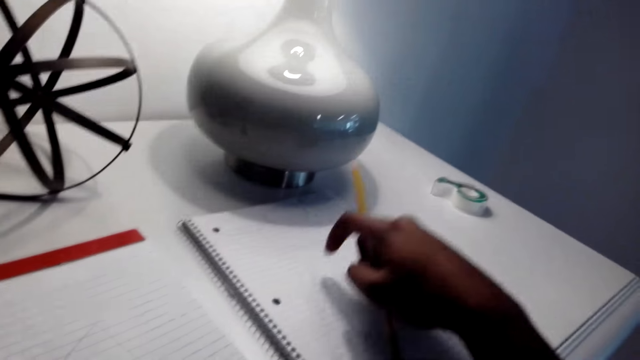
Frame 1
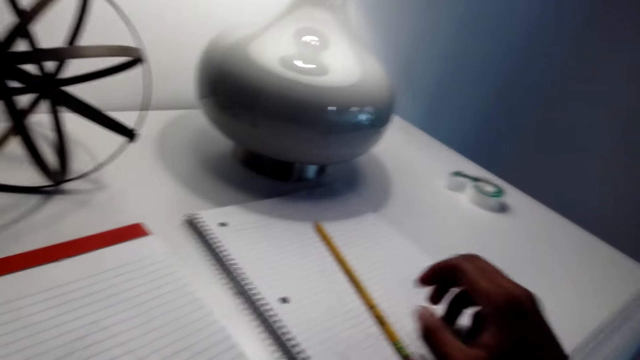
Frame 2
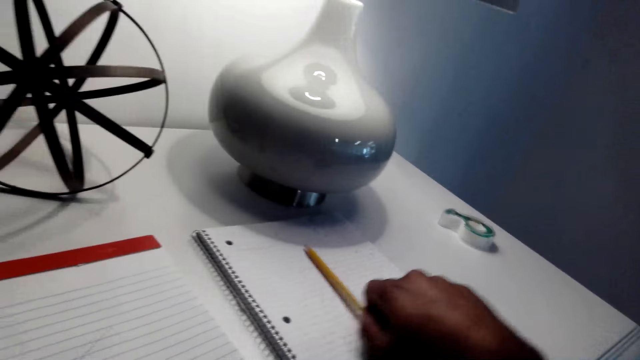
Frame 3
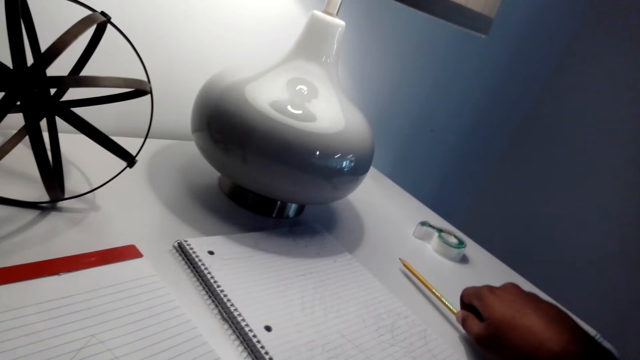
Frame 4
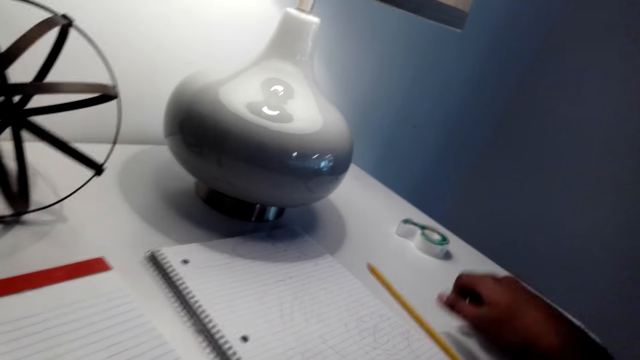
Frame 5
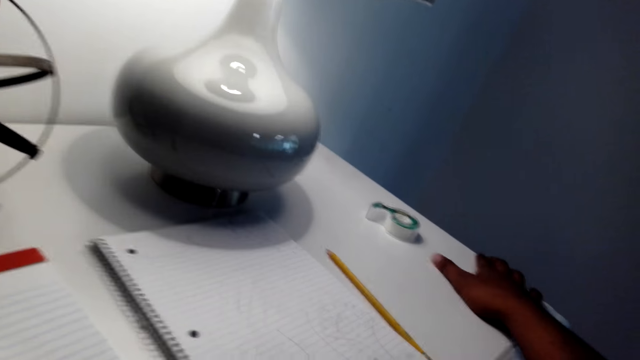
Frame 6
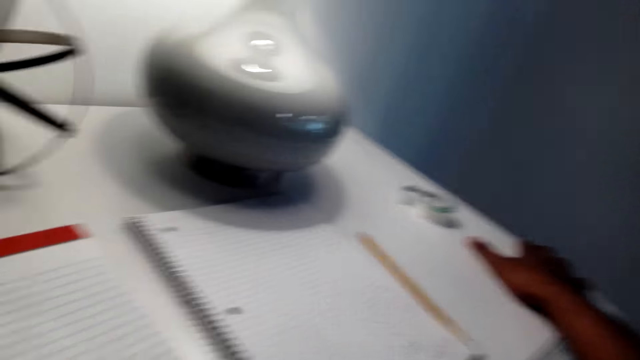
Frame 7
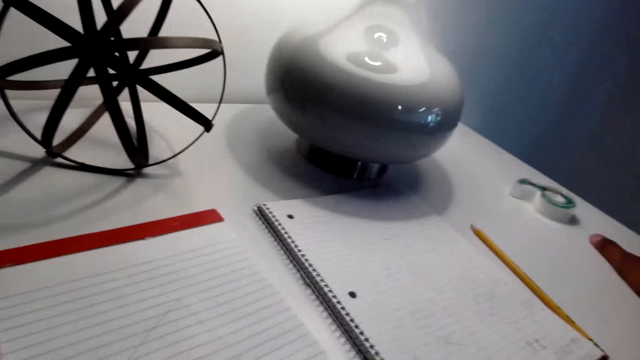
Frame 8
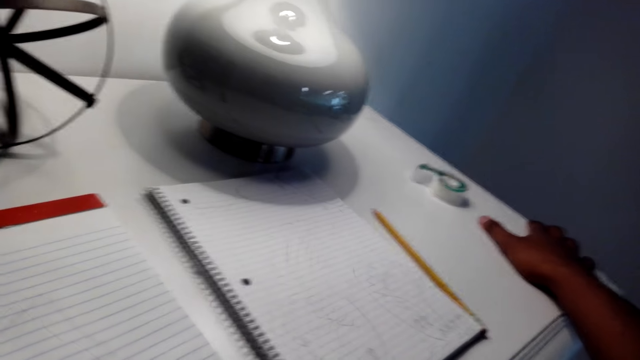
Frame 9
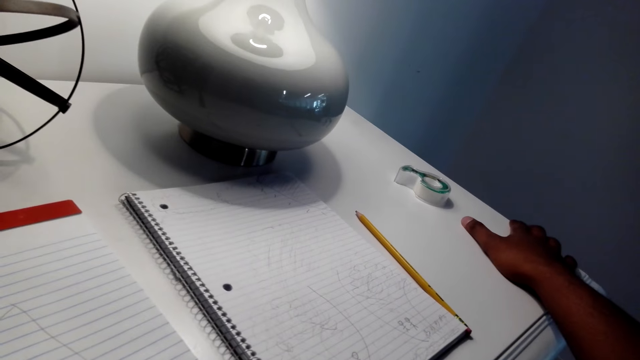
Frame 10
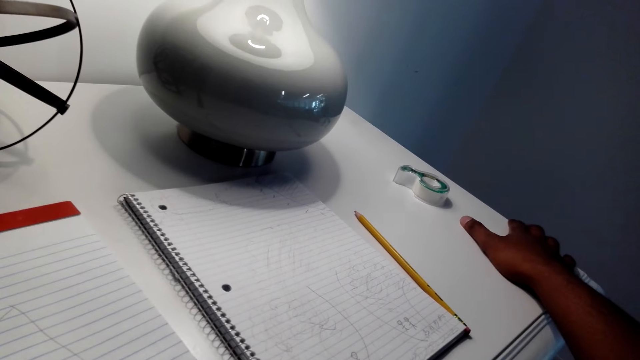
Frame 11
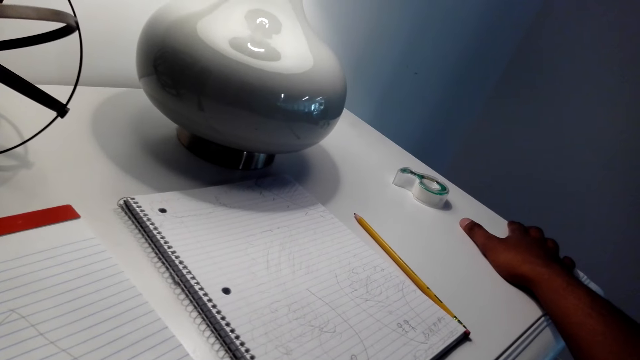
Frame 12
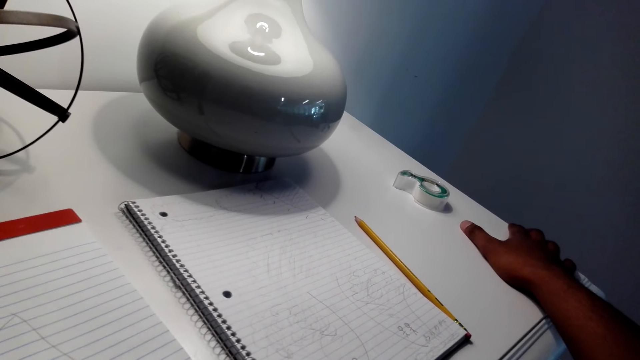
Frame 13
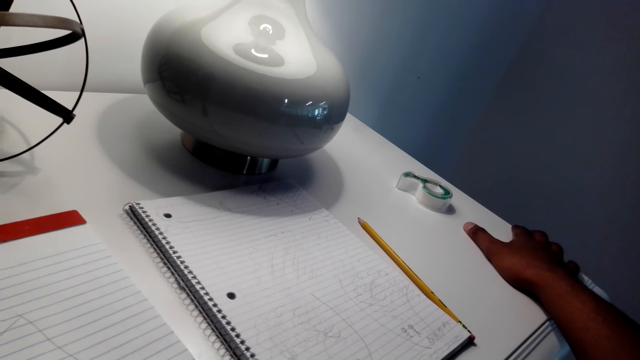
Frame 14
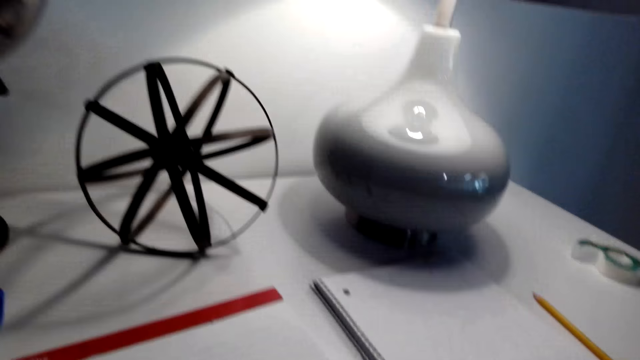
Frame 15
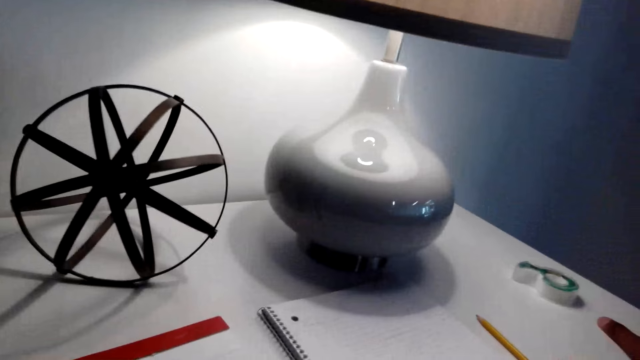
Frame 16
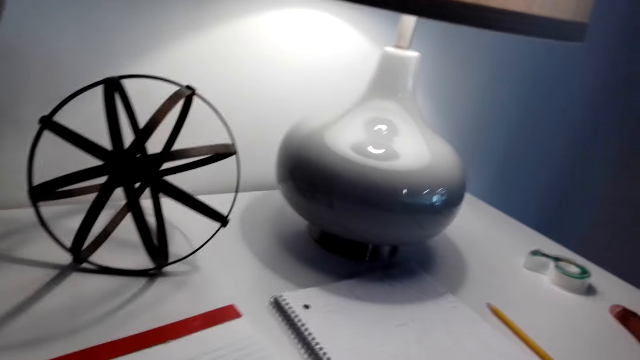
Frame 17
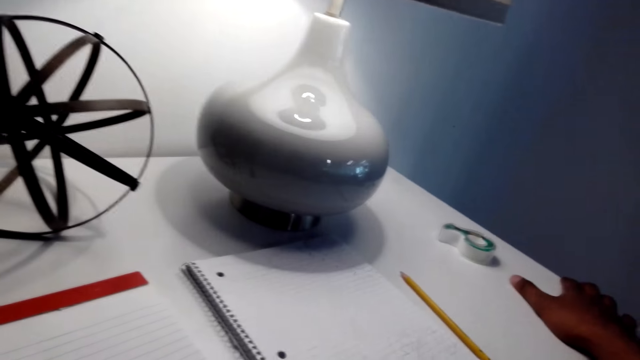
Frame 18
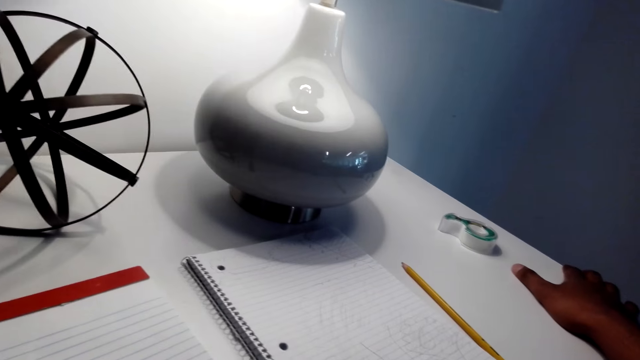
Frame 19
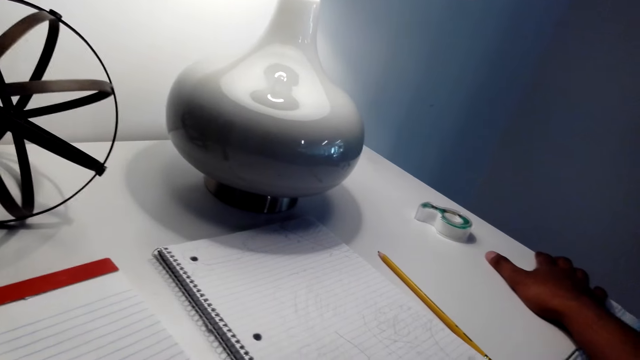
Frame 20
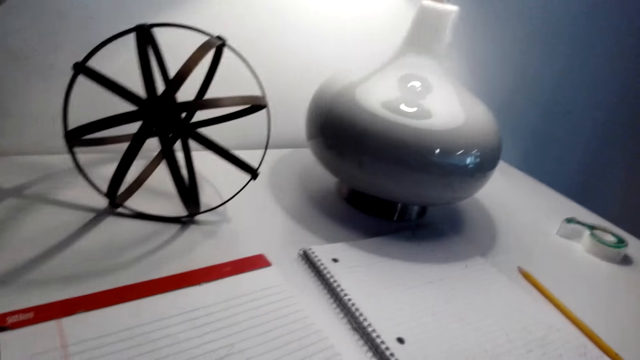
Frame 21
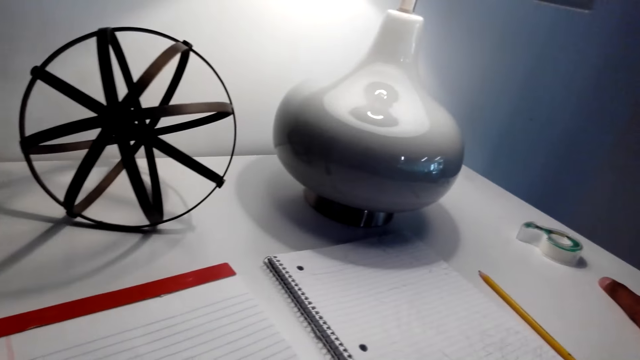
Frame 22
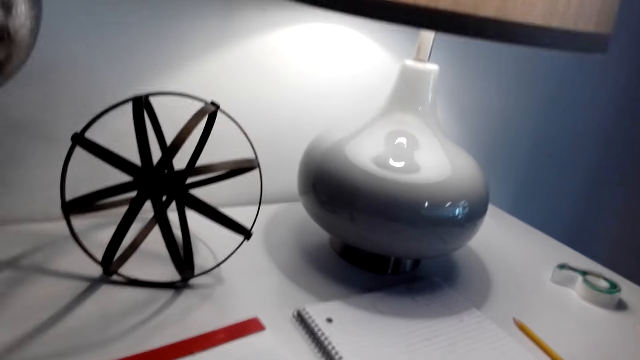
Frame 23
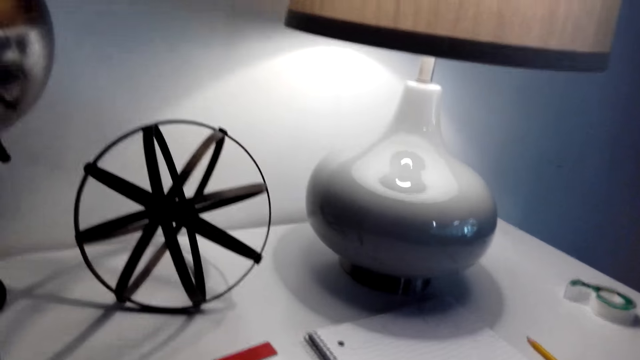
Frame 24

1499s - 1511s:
The camera wearer puts the pencil on the table. He holds the table with his right hand.

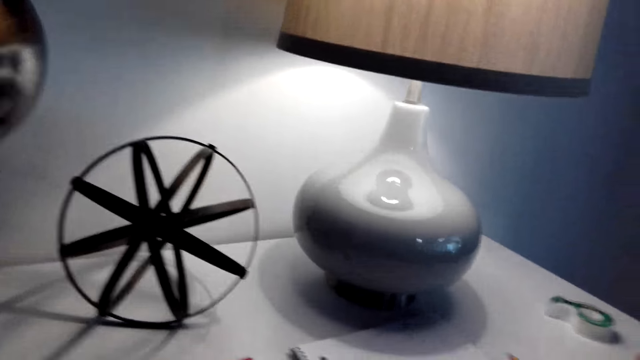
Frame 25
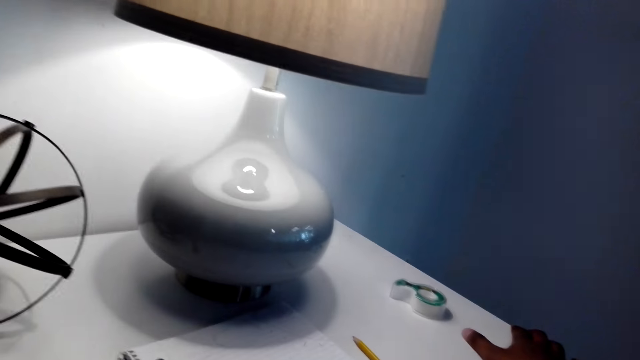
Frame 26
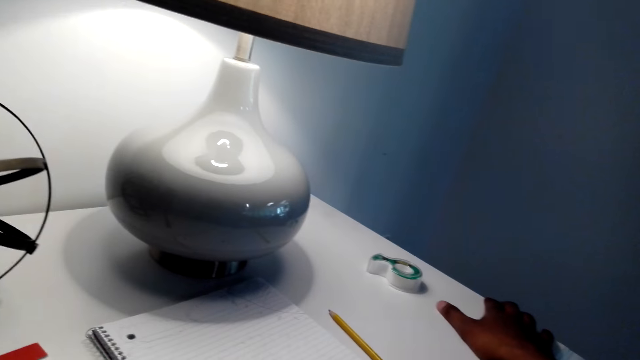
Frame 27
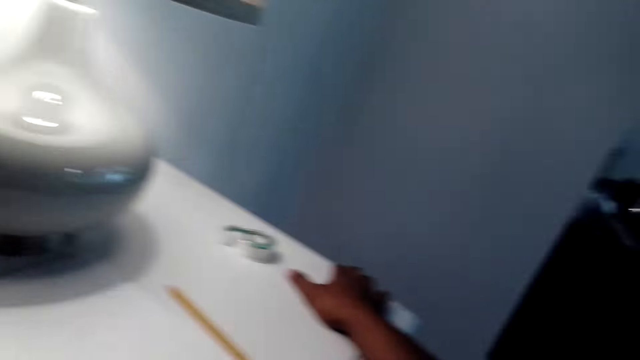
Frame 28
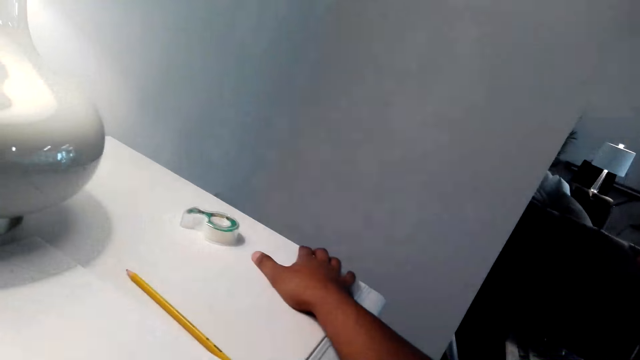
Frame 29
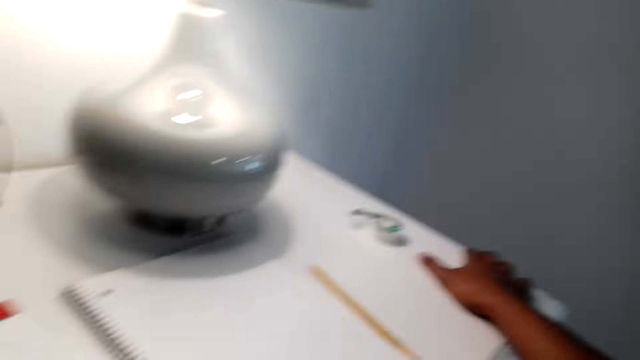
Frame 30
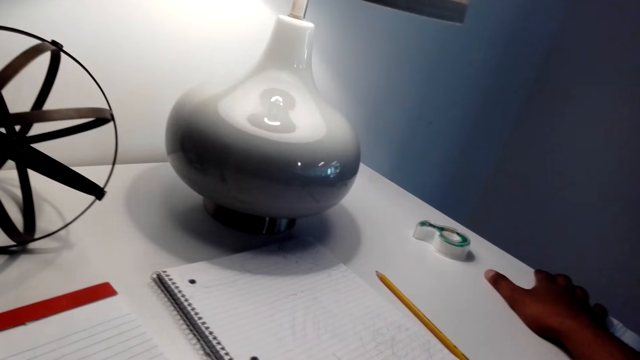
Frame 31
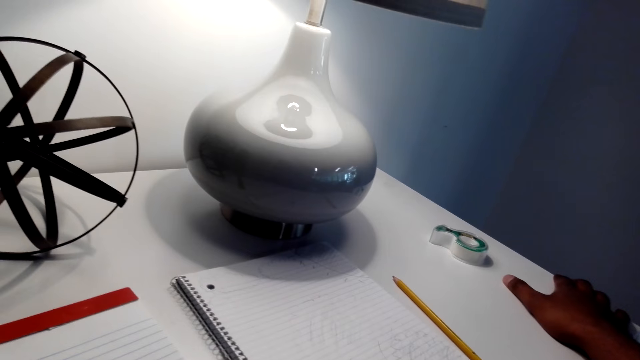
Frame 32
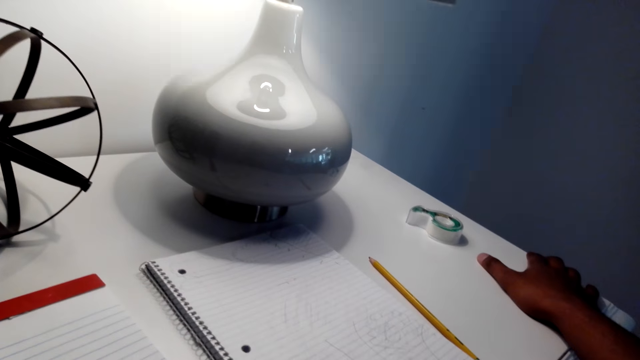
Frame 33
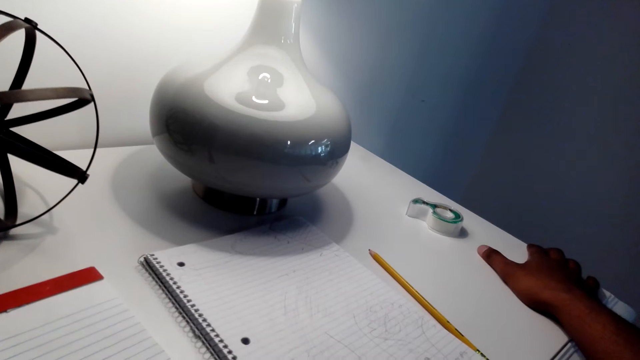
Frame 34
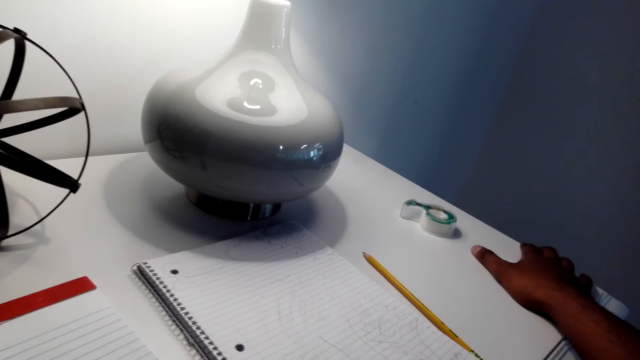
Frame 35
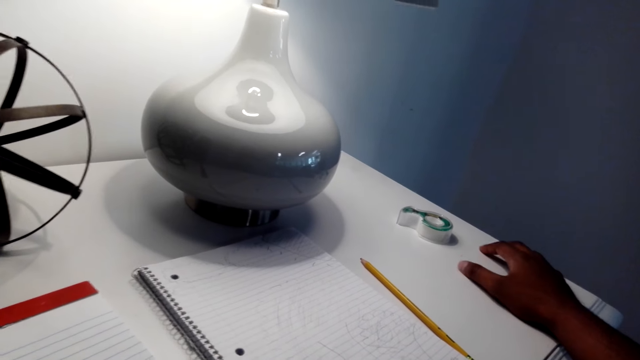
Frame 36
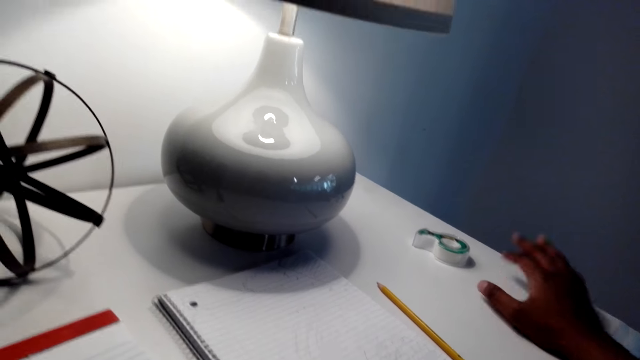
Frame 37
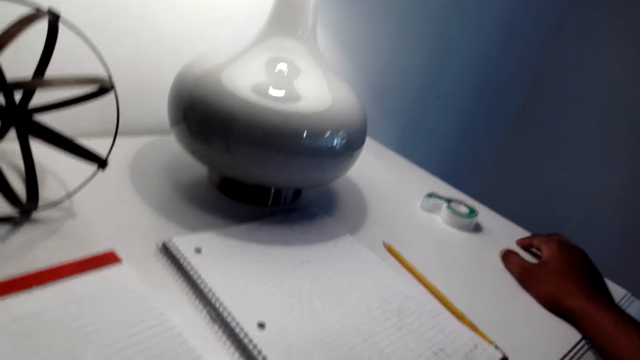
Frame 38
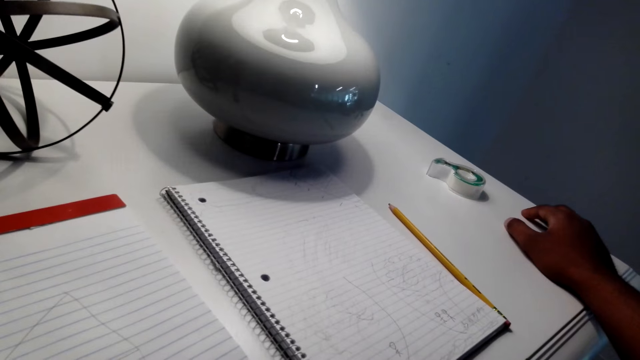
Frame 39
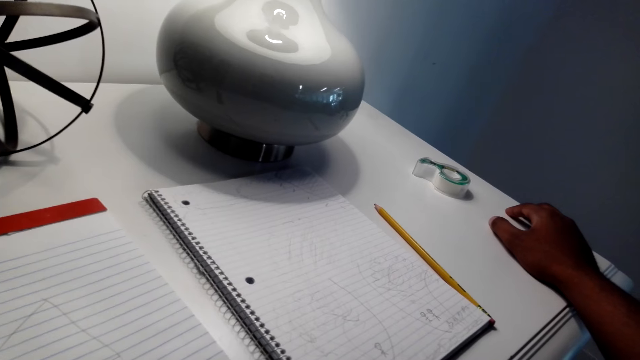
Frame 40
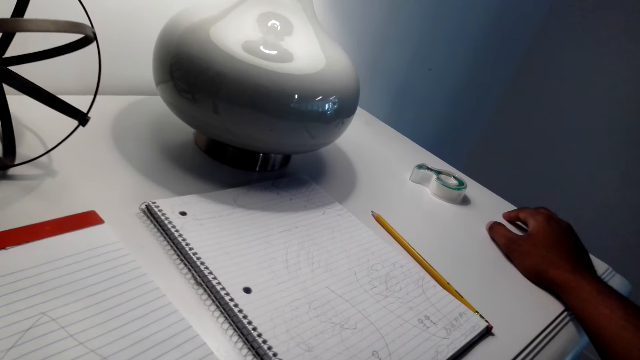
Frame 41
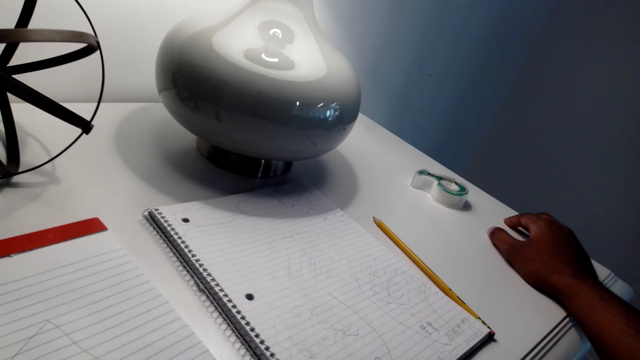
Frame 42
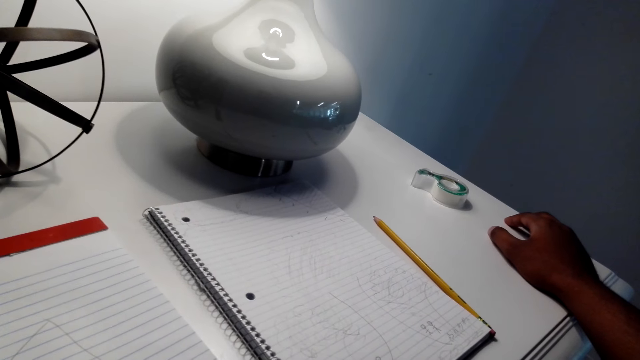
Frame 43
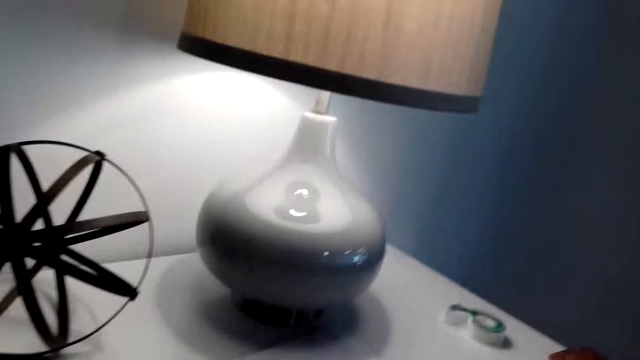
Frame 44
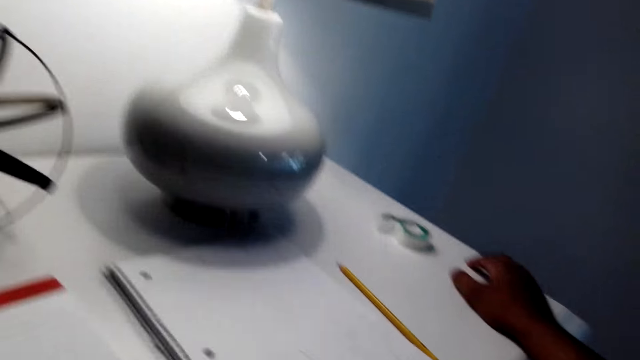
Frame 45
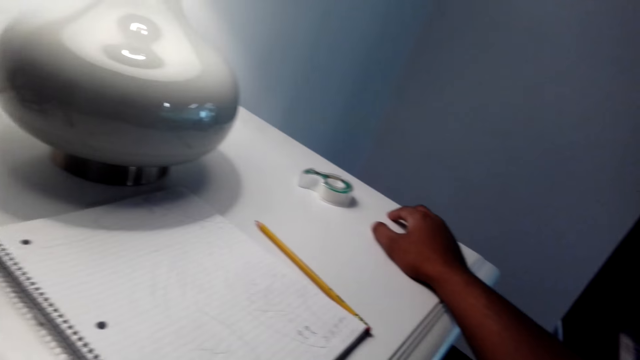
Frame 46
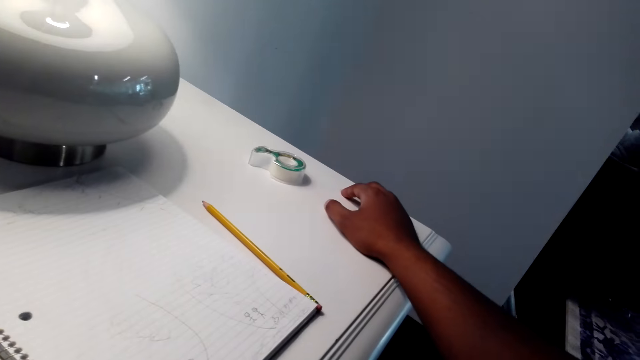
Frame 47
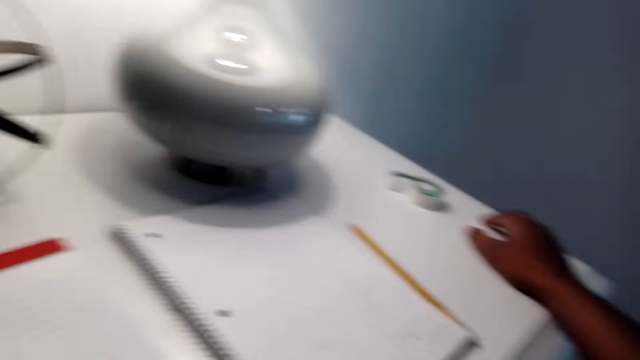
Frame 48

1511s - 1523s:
The camera wearer taps on the table.
